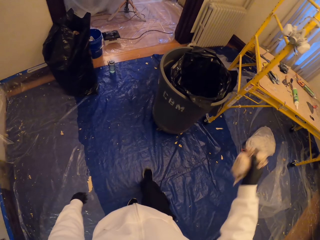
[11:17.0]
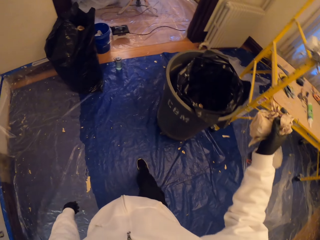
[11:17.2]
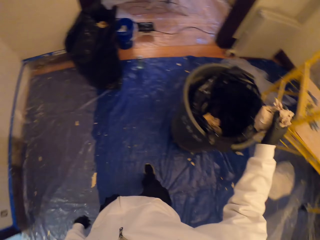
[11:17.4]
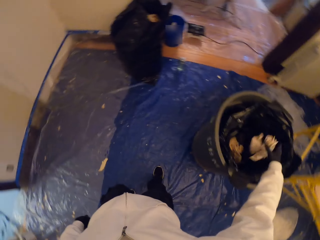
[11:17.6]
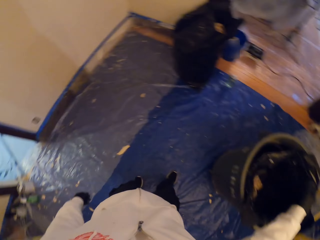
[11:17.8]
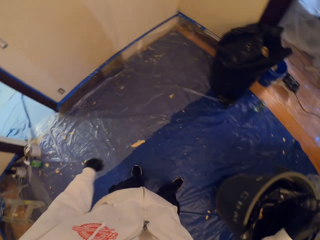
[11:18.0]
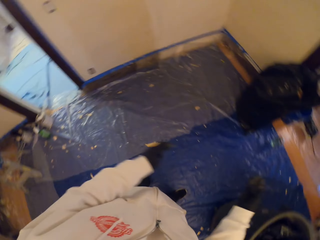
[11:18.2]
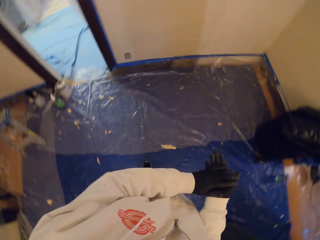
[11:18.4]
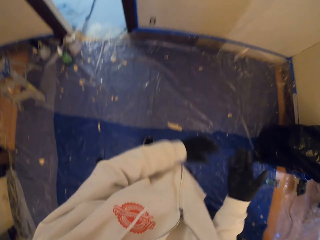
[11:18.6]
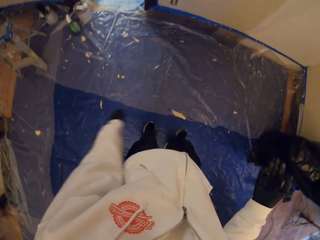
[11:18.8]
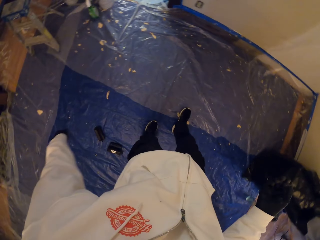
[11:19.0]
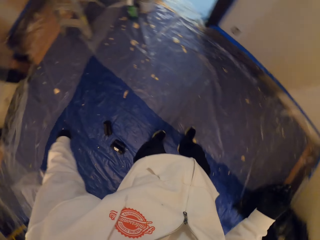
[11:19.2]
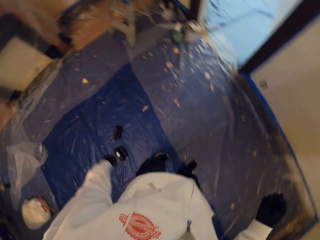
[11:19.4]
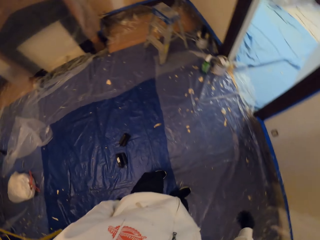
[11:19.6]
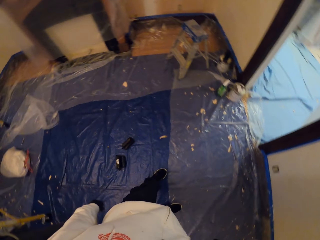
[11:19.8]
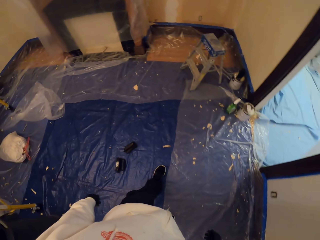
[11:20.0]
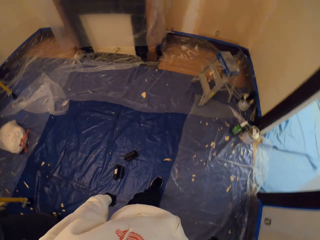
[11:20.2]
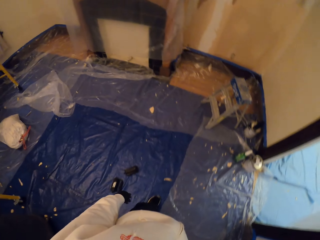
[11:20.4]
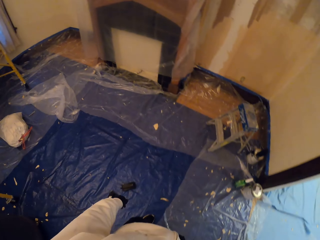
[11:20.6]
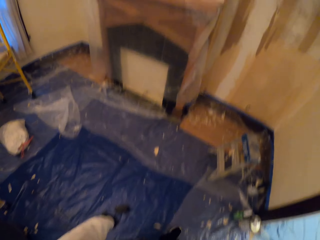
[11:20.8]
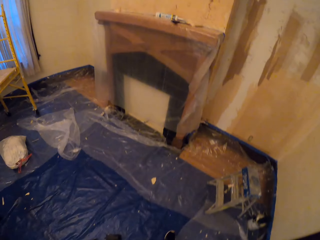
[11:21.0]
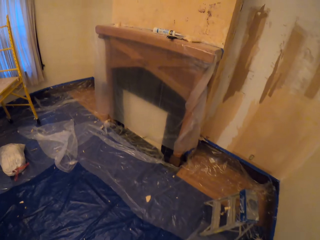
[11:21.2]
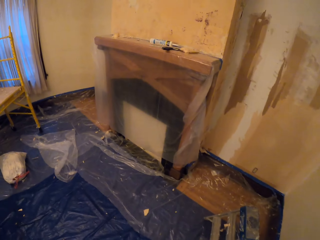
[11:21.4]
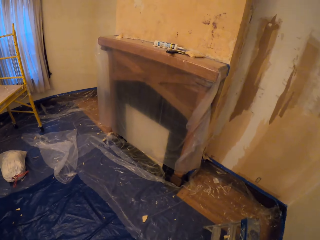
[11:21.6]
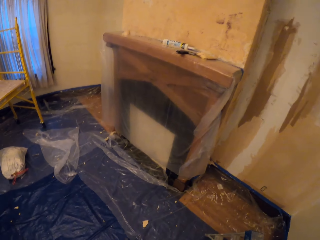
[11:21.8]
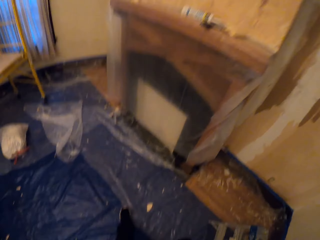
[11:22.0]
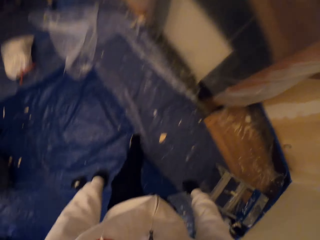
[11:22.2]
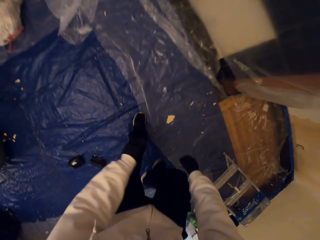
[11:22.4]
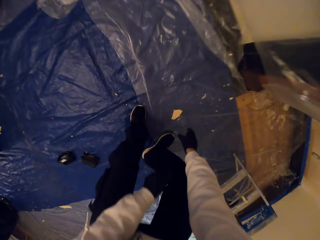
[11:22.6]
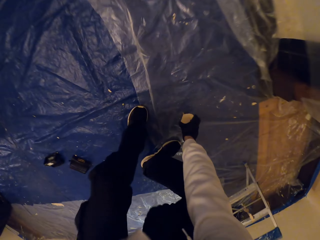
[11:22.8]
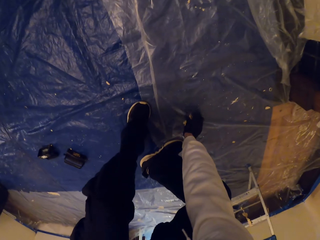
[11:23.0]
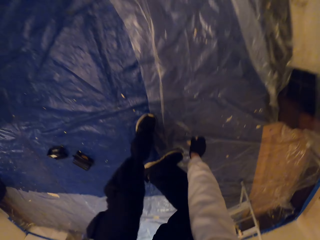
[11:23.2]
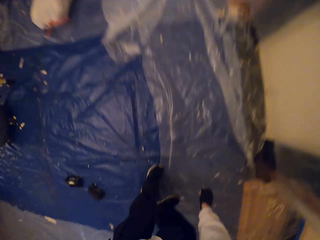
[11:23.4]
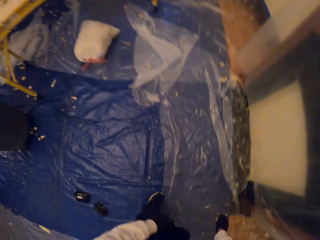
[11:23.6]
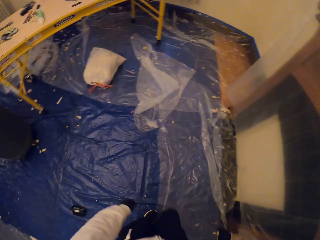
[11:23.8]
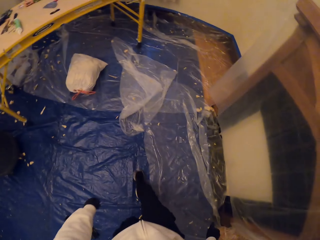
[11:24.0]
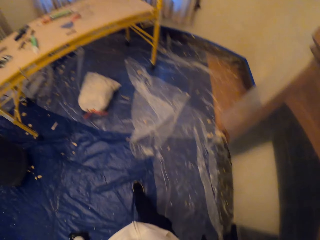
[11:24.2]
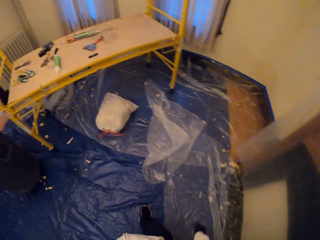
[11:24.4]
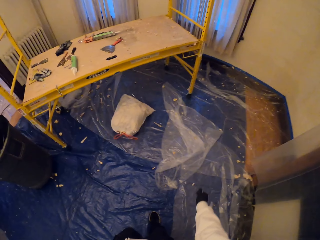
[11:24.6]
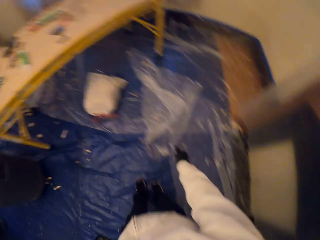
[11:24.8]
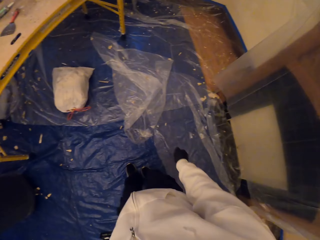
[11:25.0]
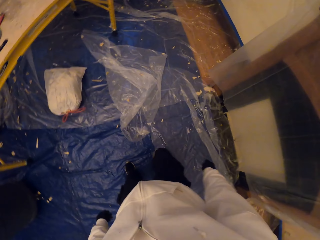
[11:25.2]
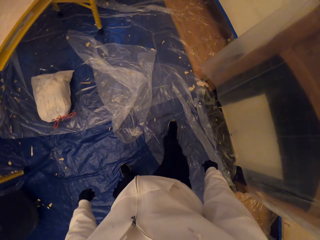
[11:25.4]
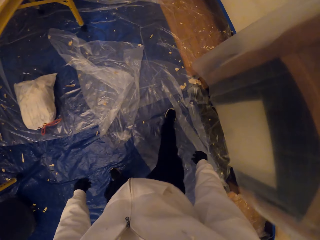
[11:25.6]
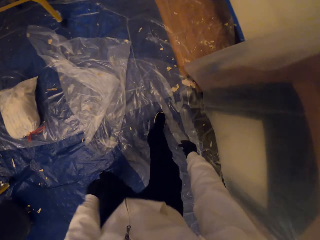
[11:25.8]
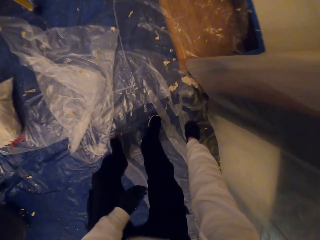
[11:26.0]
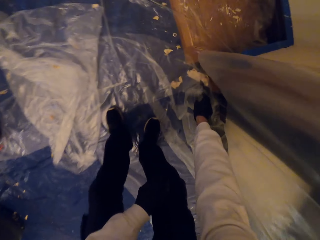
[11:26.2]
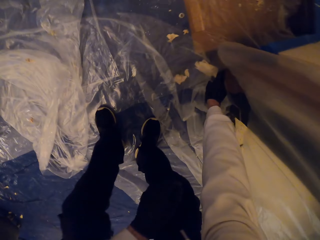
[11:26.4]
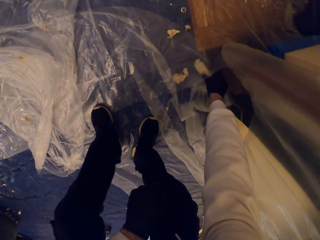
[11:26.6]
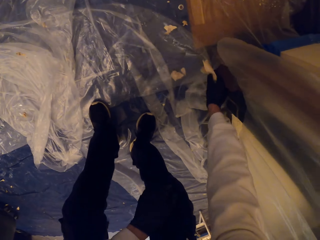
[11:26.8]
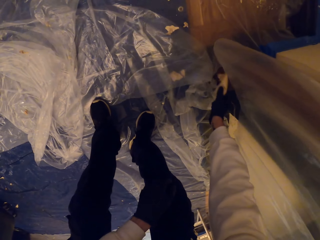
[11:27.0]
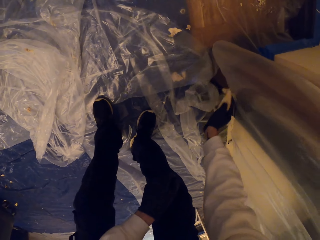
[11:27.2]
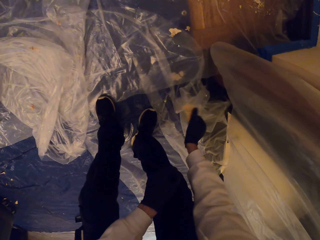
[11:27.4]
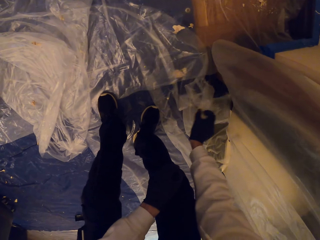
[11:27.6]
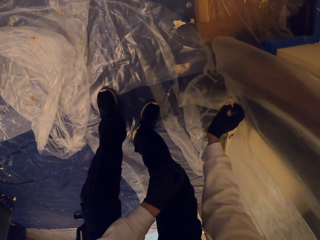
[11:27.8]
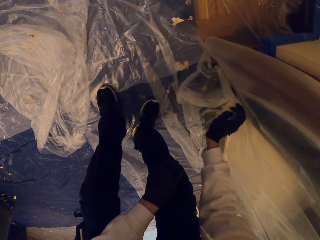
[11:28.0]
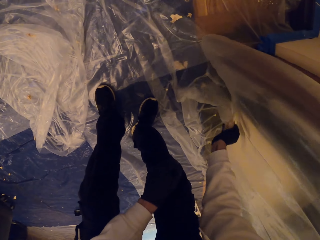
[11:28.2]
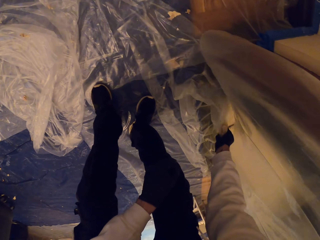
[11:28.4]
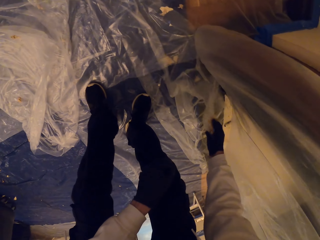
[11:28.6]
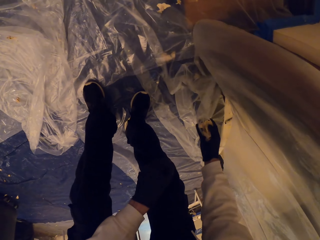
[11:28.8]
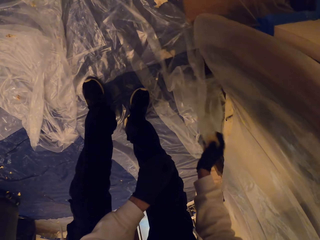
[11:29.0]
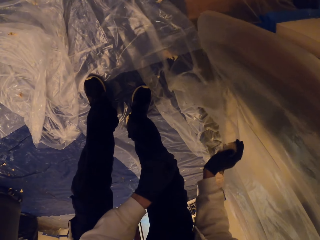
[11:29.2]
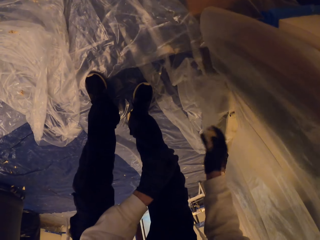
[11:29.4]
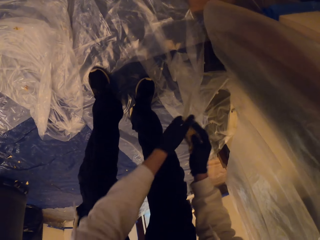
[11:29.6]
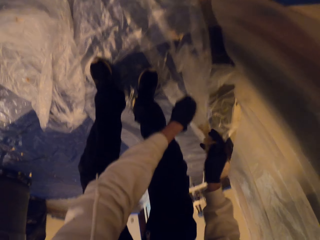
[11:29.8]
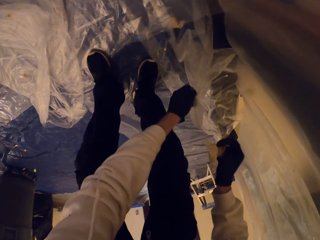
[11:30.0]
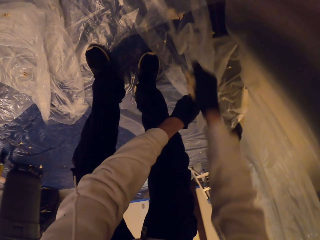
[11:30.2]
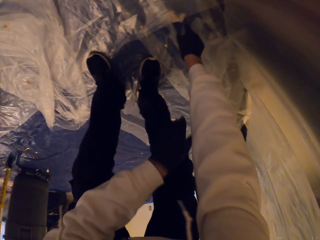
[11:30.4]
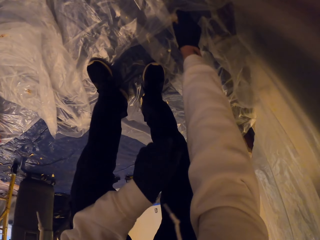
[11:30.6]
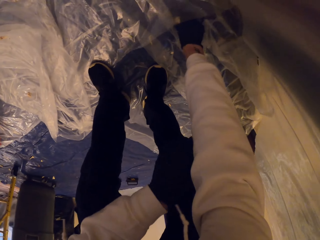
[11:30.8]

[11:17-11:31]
The camera wearer drops the chaff in the dustbin. They collect more waste. They pick the chaff from the floor. They collect more waste again.

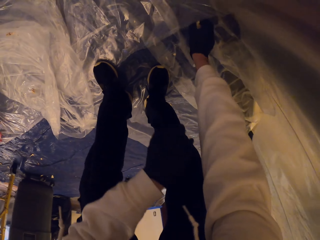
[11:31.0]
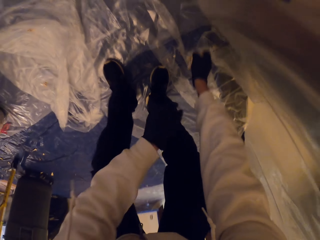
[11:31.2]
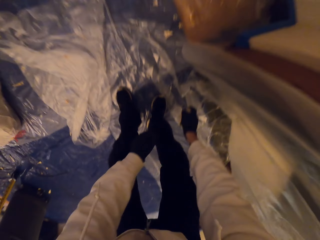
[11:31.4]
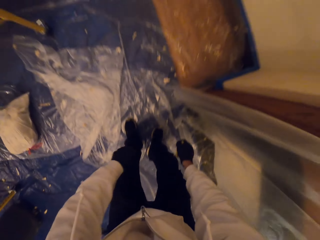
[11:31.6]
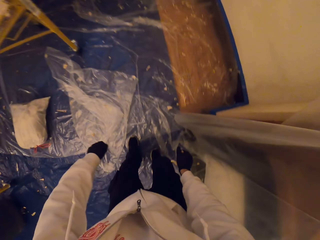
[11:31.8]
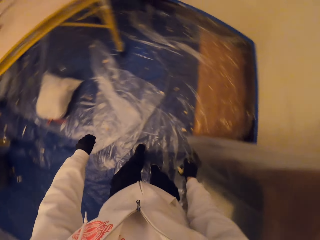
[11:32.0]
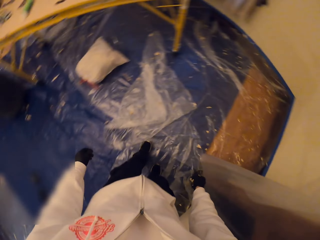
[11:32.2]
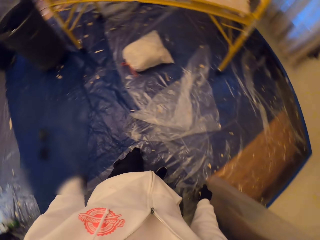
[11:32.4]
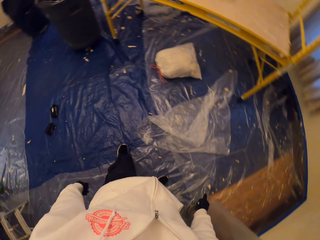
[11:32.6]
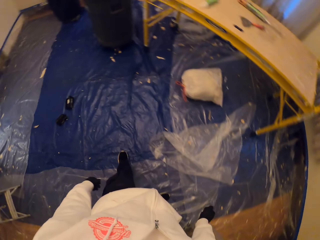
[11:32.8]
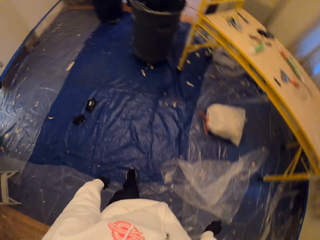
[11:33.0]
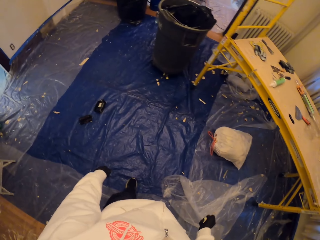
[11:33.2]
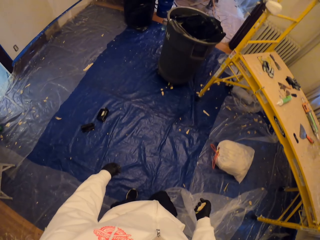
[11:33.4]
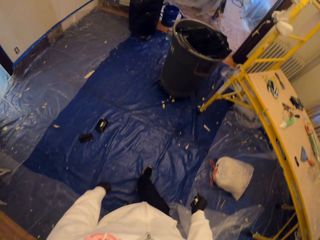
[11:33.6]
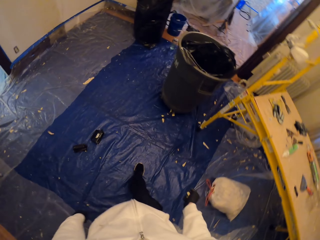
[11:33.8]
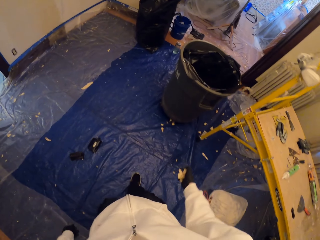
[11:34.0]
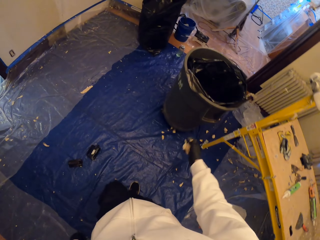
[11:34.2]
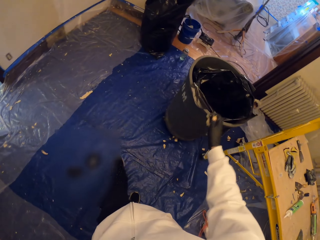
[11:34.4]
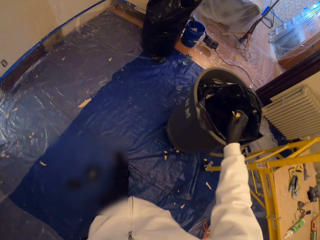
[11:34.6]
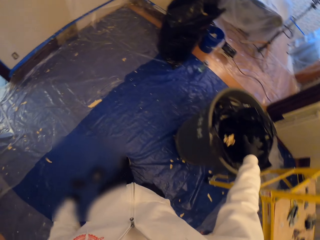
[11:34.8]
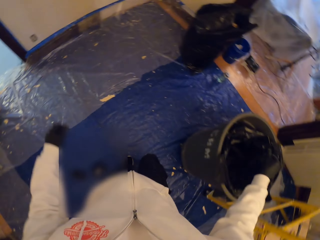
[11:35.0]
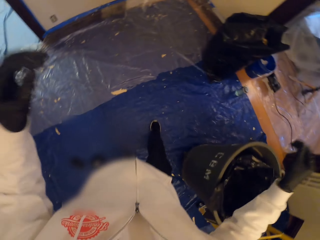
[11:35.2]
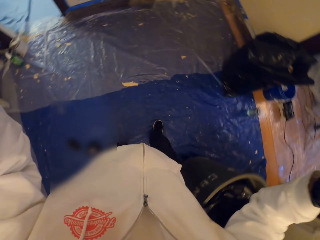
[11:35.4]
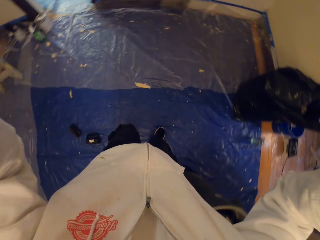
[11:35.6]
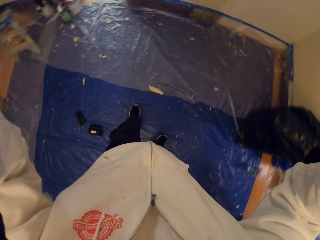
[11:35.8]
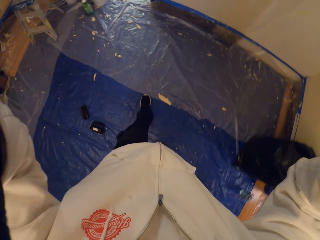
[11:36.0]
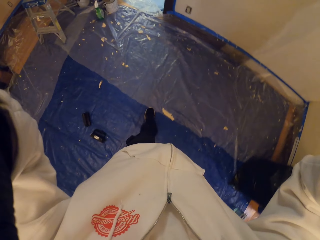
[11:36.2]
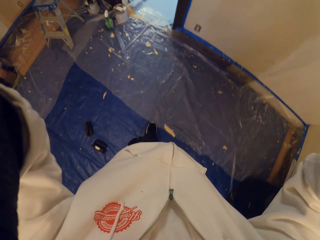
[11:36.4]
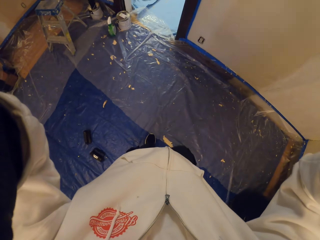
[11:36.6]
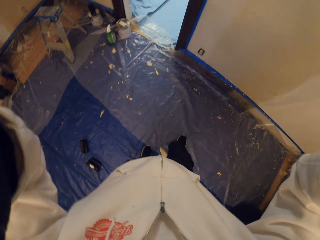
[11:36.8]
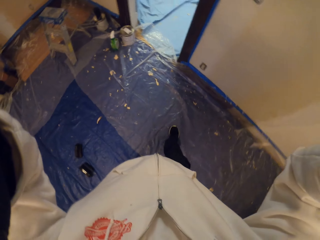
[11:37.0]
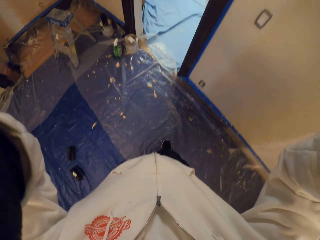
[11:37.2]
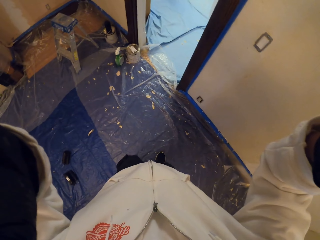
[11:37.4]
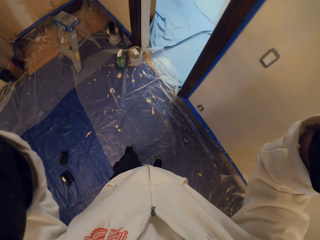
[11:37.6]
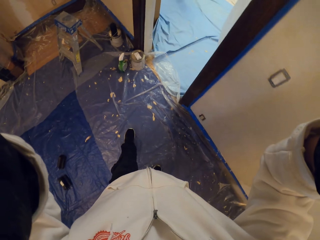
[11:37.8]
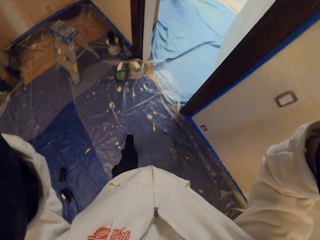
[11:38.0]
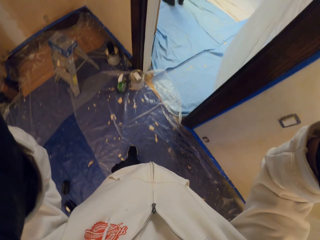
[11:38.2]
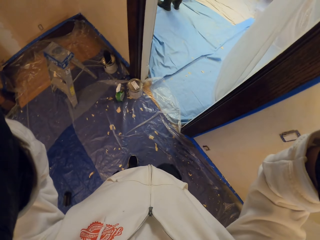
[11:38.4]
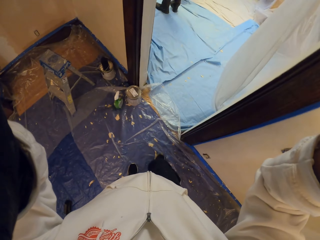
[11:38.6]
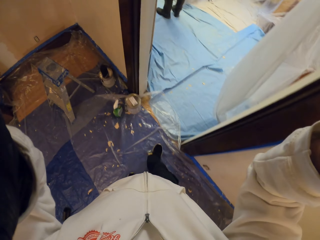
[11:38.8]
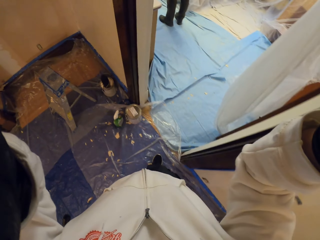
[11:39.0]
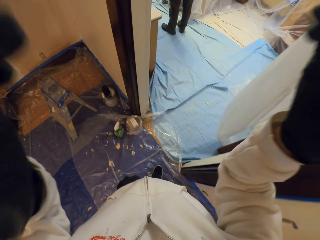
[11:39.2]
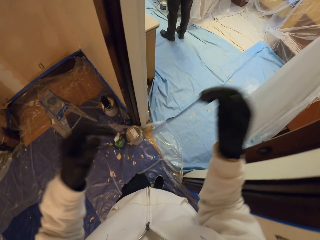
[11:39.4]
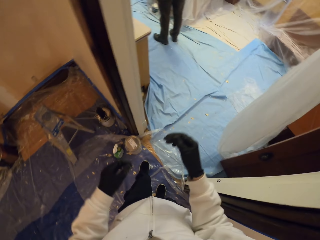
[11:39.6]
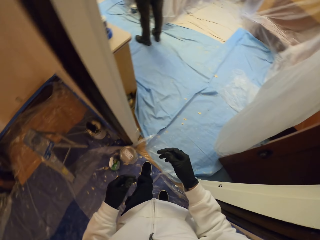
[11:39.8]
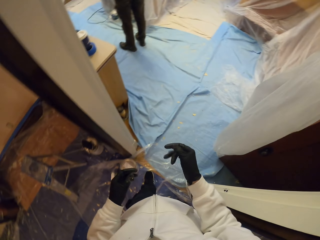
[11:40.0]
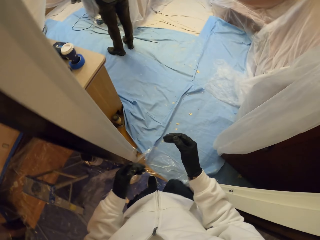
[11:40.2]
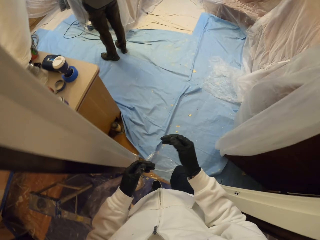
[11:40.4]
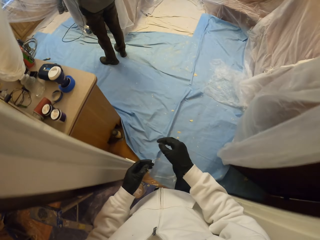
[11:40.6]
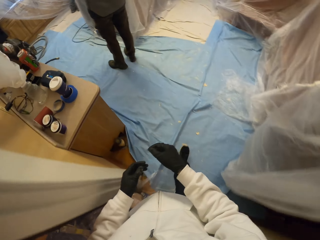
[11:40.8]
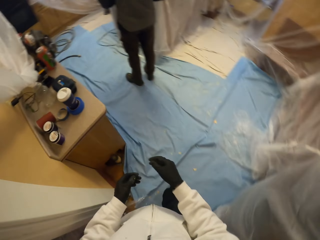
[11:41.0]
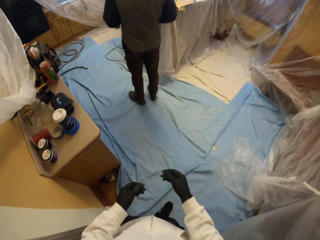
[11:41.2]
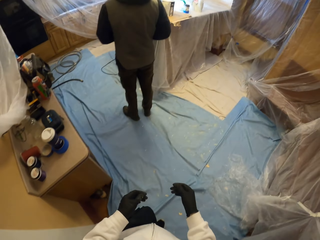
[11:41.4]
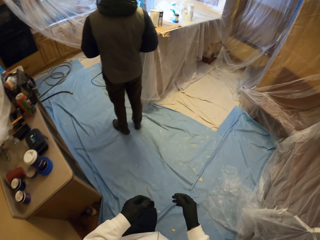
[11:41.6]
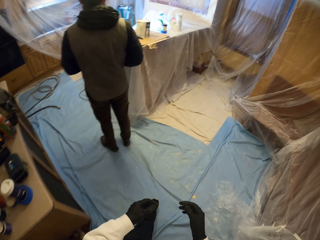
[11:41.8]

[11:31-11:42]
The camera wearer walks away. They drop the chaff in the dustbin. They adjust the camera. They touch the camera. A person stands in the room. The camera wearer touches the carton on the surface. Another person stands in the room.
